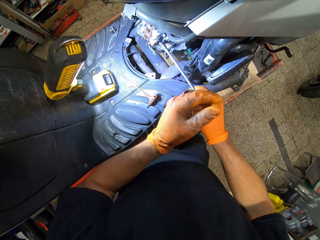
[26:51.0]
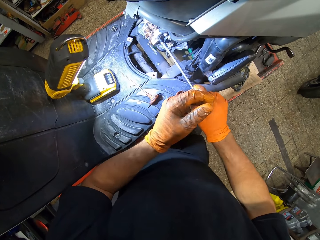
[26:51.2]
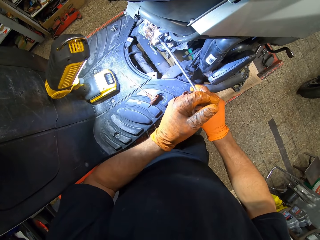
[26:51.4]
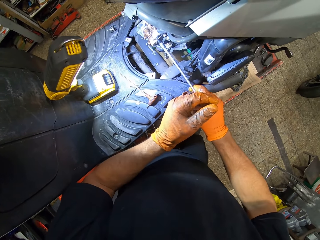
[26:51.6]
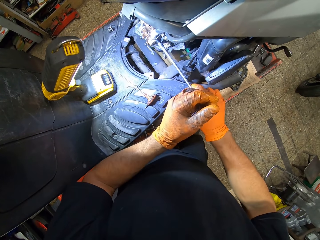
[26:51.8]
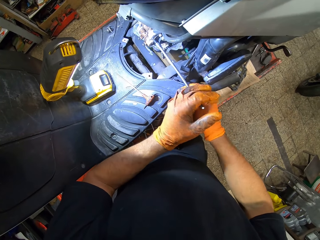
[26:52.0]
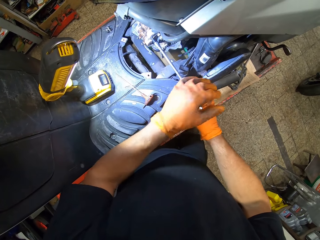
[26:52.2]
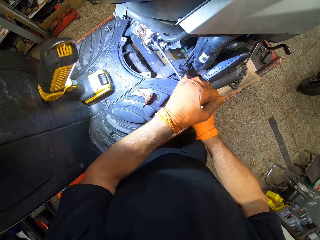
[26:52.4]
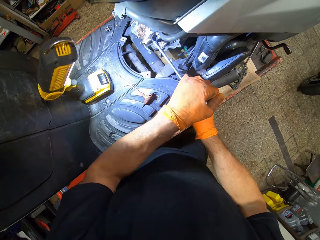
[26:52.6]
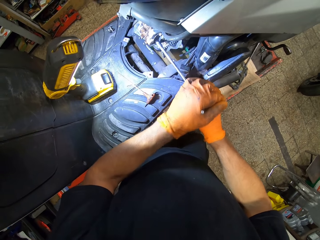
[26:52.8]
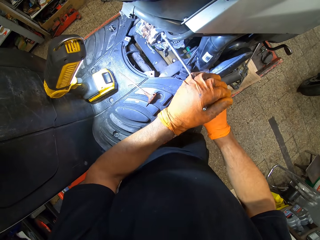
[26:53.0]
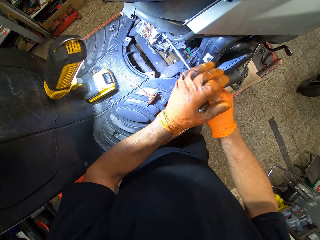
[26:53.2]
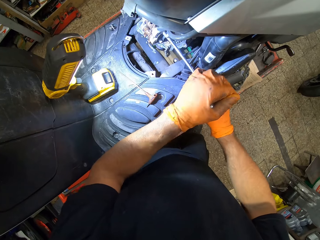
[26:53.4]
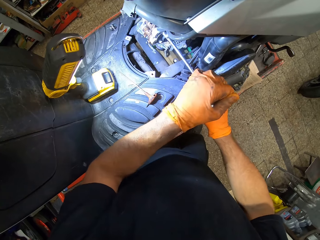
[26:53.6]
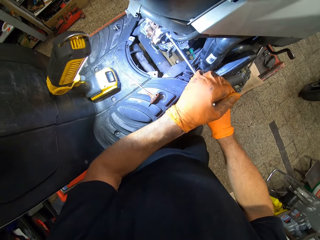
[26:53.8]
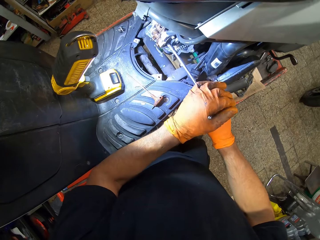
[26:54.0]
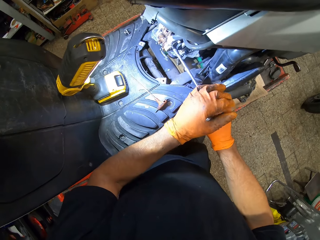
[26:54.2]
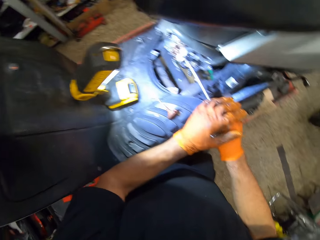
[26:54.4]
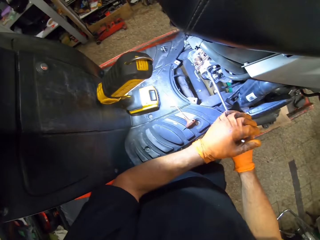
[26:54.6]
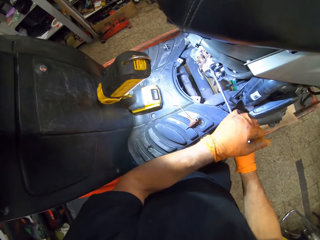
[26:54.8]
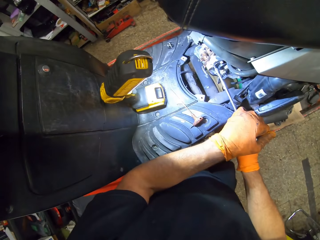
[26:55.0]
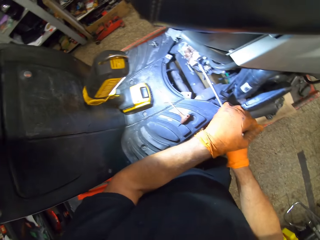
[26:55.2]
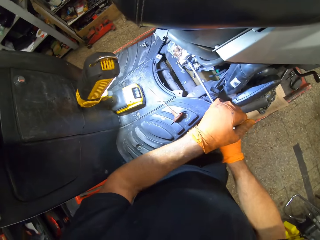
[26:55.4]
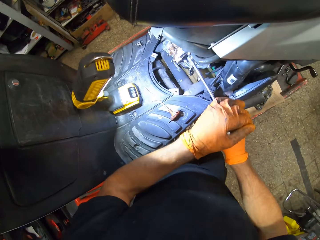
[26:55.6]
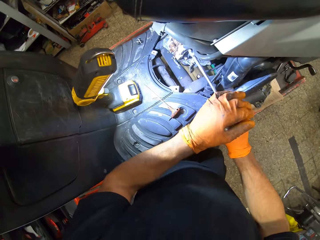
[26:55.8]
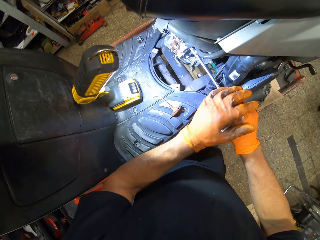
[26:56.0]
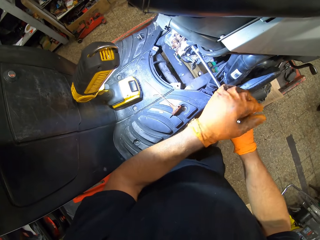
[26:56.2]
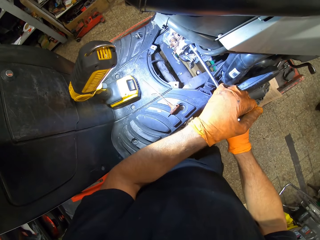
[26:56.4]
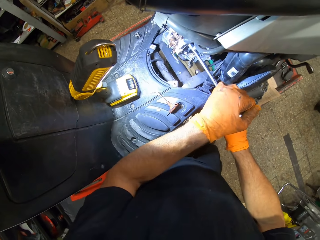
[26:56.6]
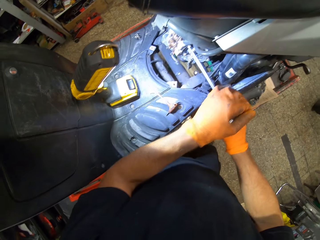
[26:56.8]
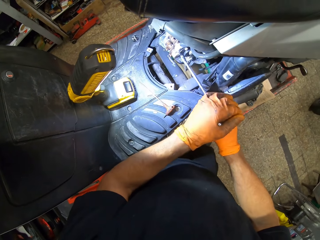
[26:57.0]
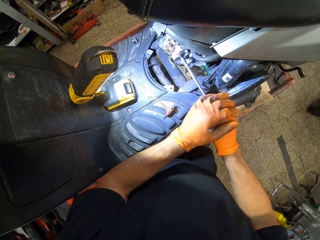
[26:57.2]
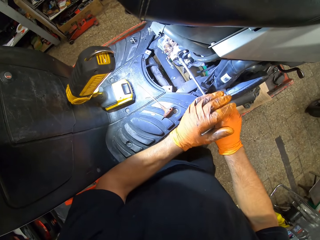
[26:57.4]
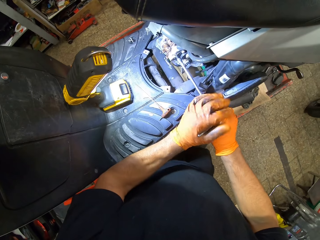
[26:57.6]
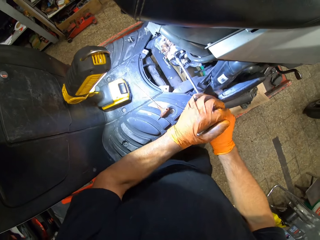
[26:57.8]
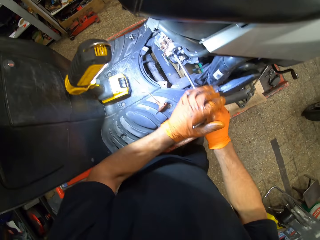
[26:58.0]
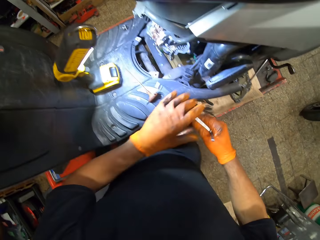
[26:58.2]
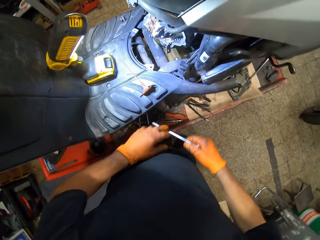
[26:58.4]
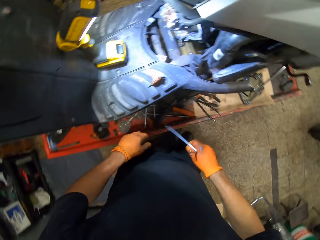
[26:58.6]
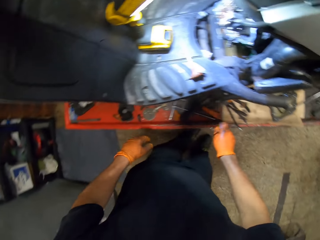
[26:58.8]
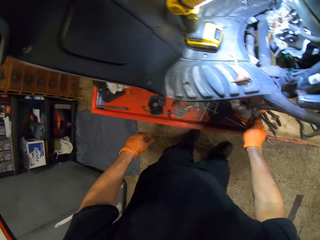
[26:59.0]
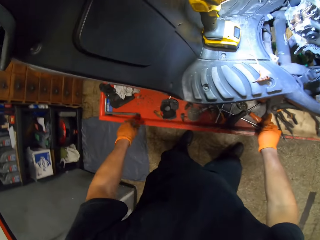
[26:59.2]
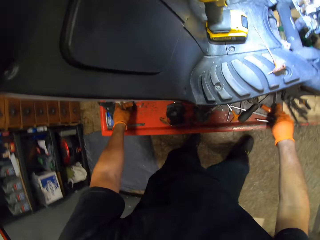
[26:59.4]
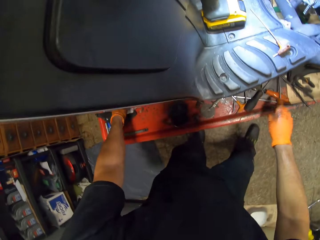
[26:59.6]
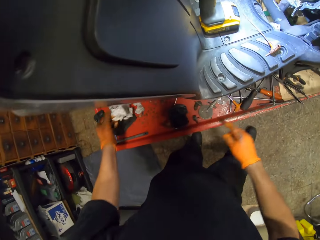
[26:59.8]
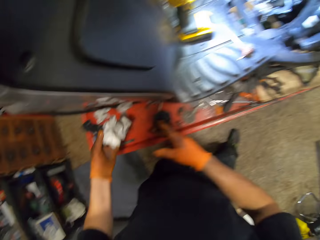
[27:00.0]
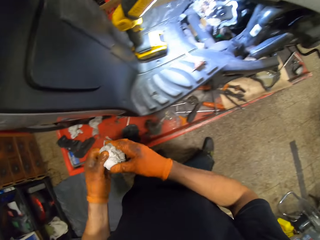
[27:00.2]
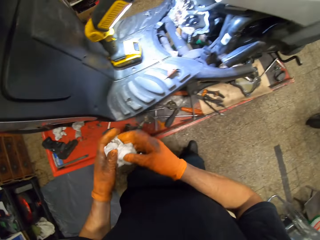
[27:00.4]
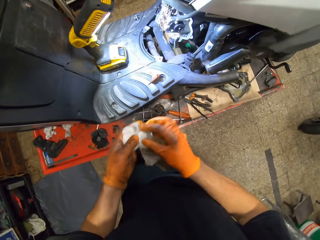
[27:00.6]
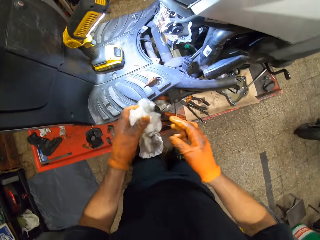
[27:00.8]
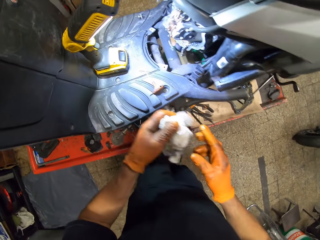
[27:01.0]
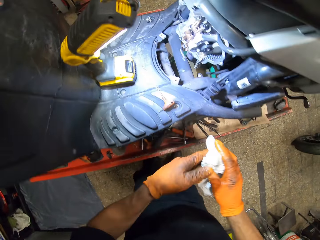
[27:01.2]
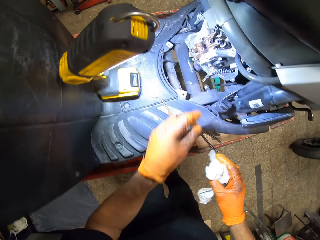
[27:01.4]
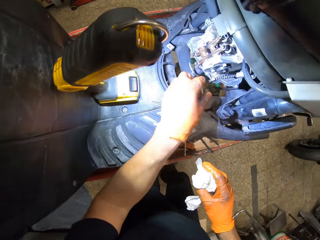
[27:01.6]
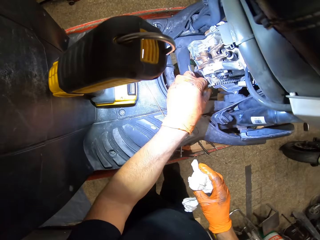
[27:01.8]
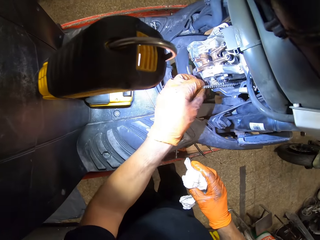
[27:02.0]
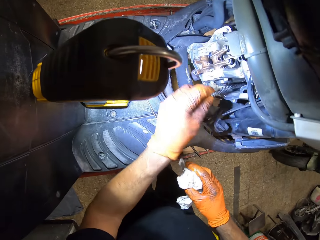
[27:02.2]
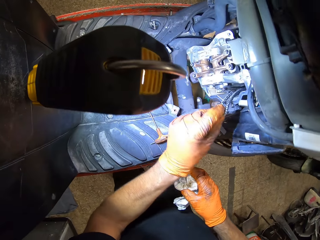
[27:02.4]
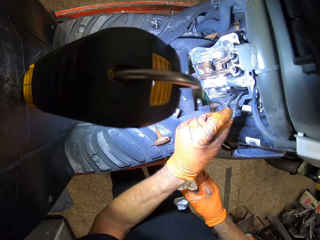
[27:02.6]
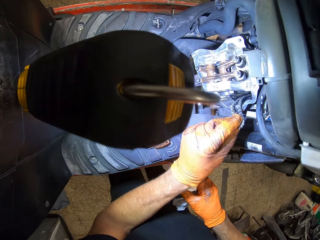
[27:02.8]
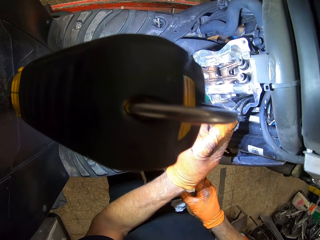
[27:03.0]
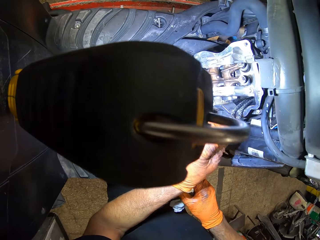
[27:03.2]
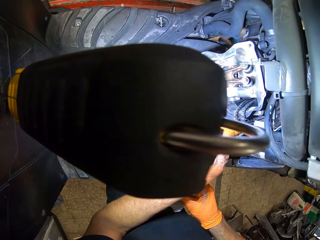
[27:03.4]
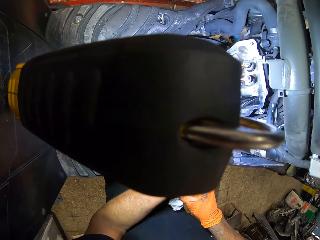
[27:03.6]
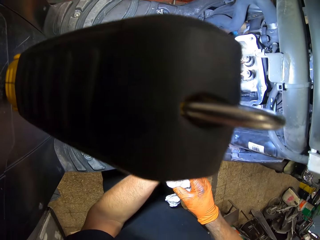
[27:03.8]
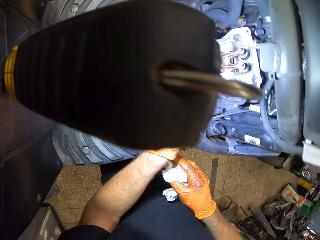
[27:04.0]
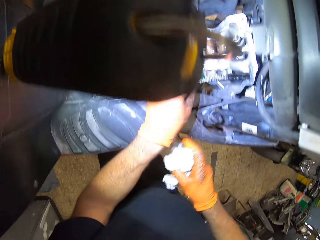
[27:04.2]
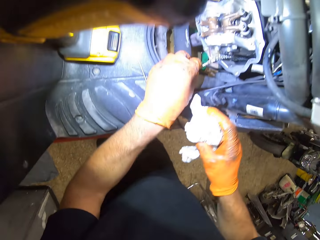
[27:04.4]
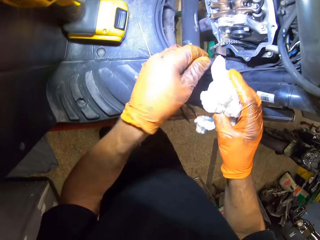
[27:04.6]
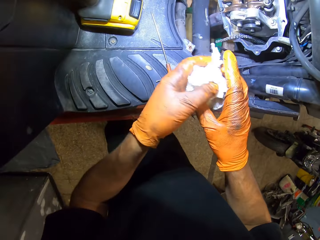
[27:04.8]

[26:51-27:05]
The camera wearer drops the T spanner in his gloved right hand on the work table. He picks a tissue on the table with his gloved left hand. He holds the tissue in both gloved hands. He passes the tissue from his gloved left hand to his gloved right hand. He holds a chain in the engine block with his gloved left hand. He pulls the chain.

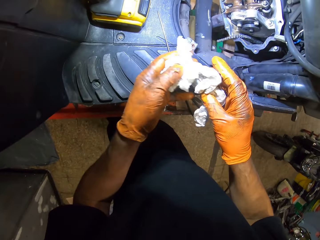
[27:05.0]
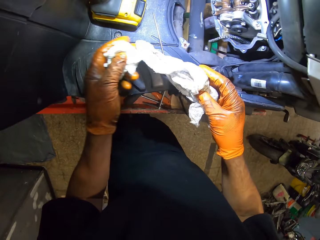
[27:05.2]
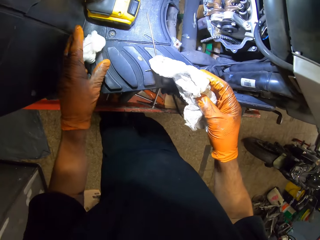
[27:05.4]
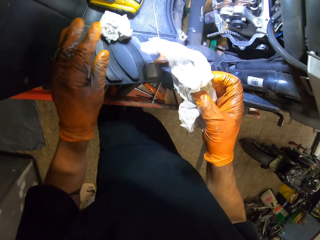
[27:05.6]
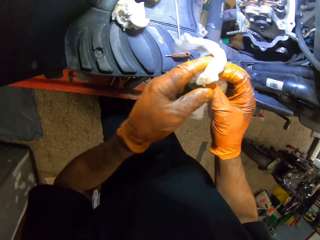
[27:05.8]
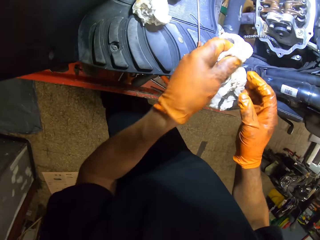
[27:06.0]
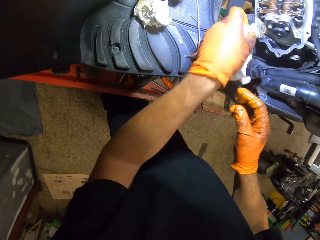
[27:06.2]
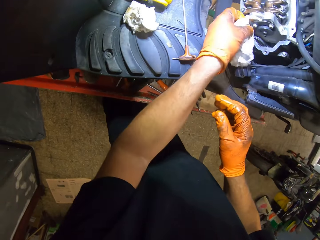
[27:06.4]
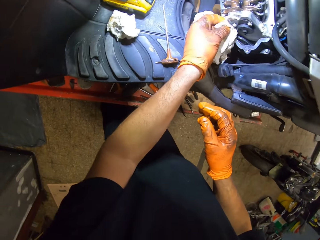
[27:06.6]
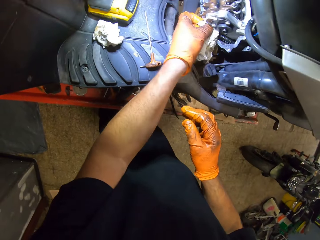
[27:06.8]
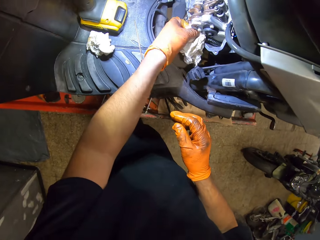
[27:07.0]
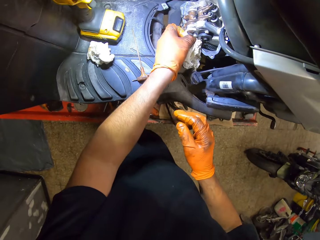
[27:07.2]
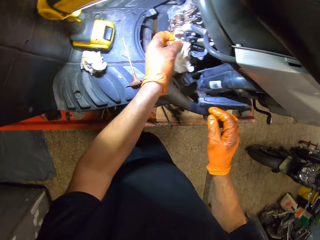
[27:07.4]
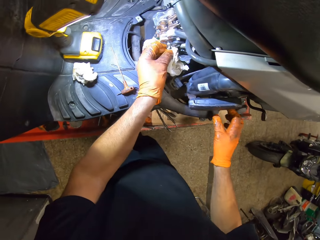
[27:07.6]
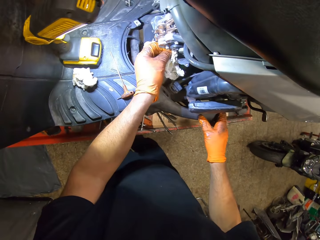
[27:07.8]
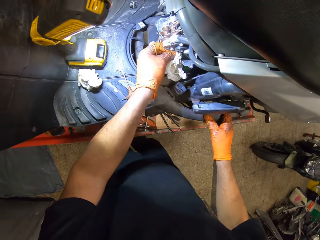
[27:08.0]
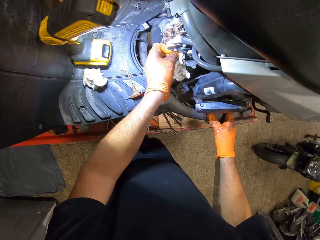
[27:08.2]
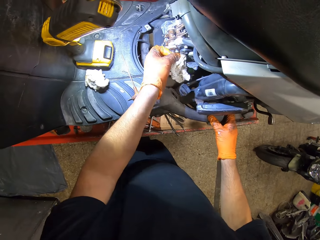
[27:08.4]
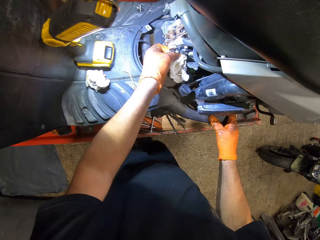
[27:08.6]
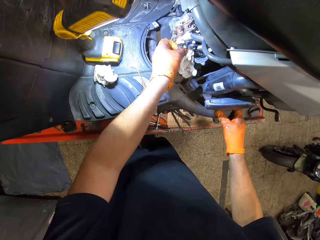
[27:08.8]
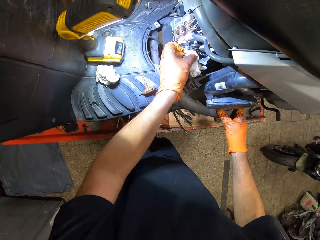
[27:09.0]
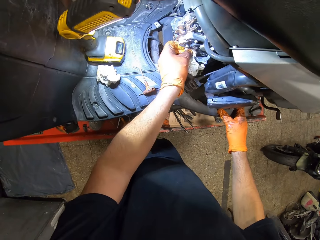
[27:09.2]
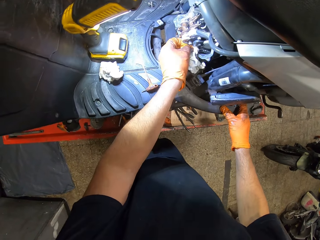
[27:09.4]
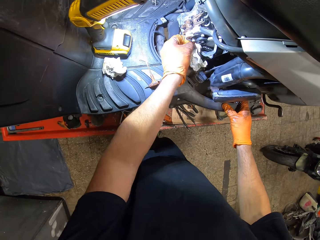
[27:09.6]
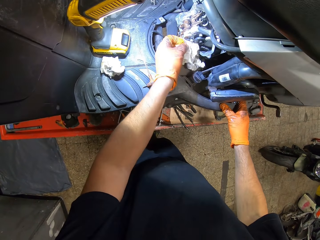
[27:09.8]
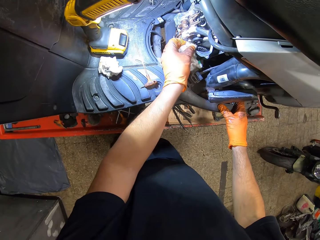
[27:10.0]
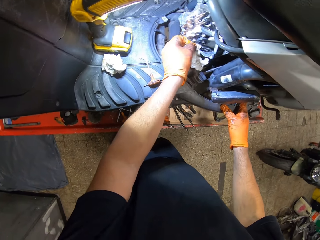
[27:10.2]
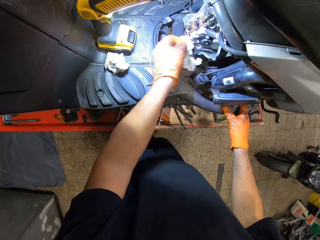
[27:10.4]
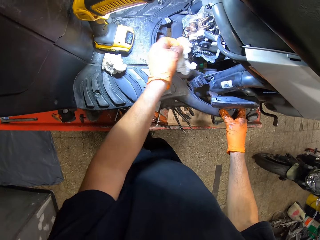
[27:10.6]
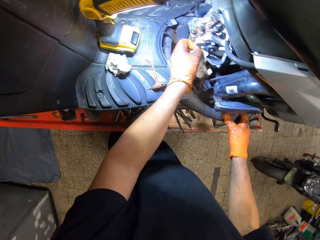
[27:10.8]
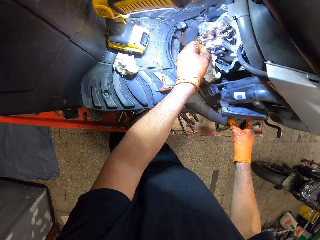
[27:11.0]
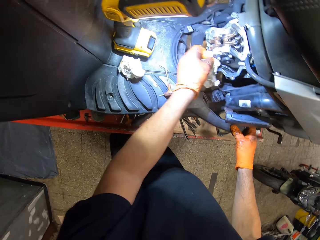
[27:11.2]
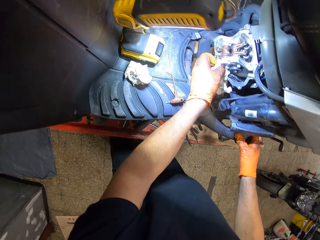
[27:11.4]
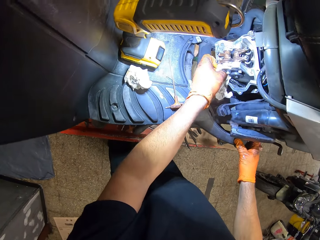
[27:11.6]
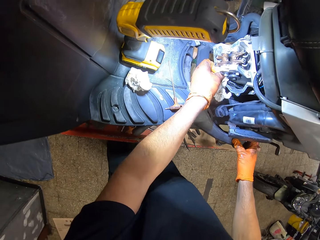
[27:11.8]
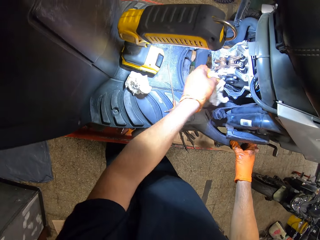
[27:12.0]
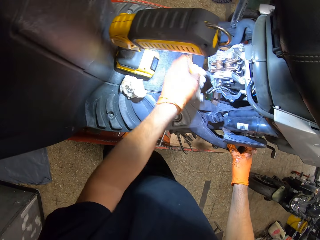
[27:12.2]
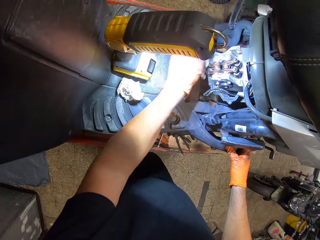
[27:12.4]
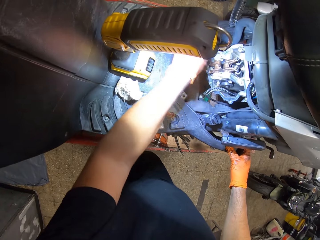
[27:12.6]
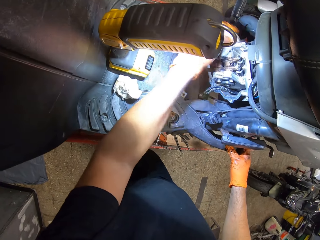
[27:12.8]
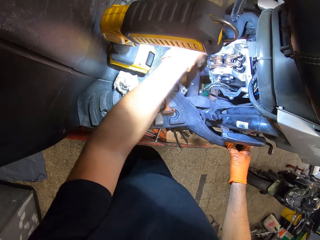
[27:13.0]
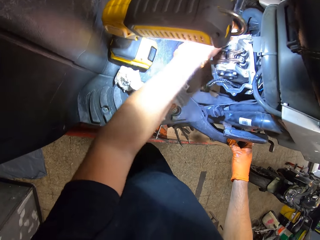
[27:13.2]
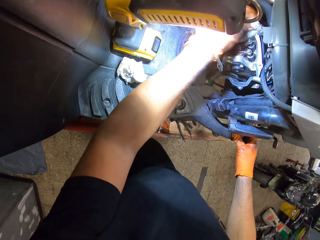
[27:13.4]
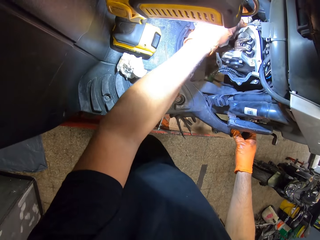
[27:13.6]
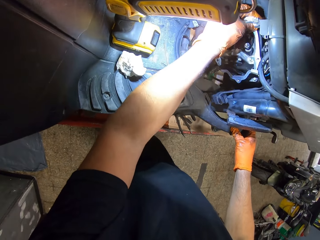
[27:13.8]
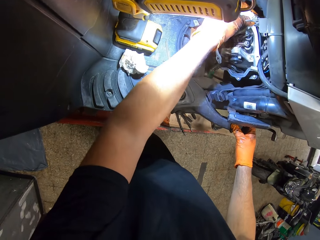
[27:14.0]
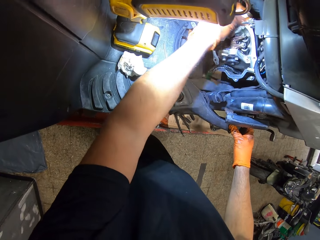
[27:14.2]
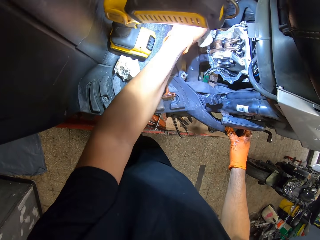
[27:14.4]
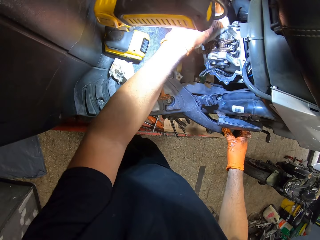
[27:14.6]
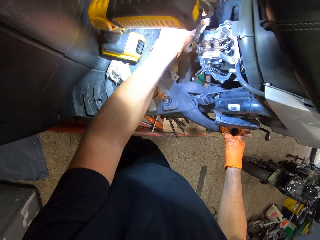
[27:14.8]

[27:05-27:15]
The camera wearer cuts the tissue into smaller pieces with both gloved hands. He cleans the engine block with the tissue in his gloved left hand. He places his gloved left hand on the motorcycle.
